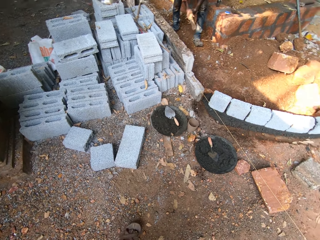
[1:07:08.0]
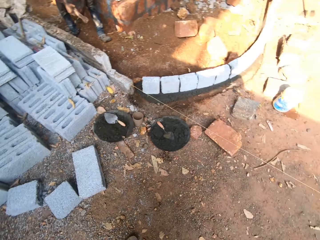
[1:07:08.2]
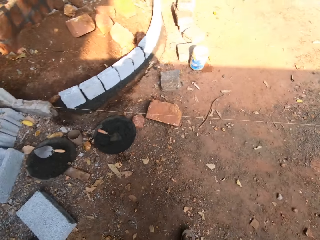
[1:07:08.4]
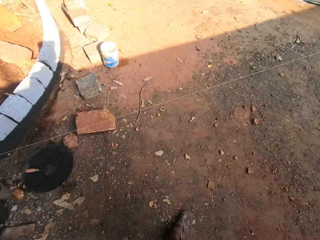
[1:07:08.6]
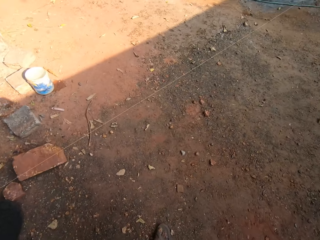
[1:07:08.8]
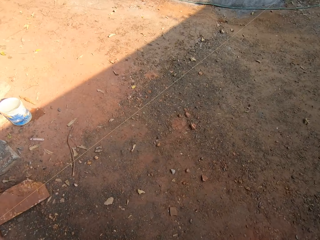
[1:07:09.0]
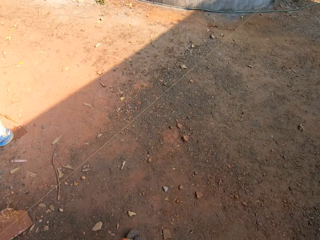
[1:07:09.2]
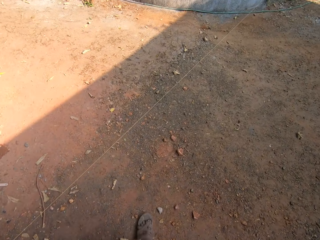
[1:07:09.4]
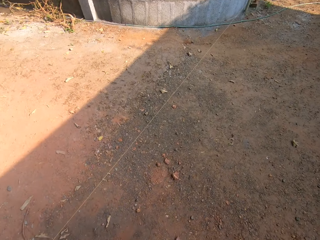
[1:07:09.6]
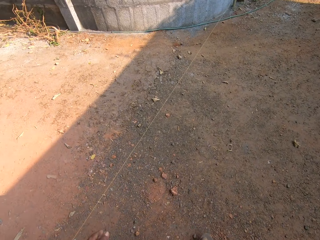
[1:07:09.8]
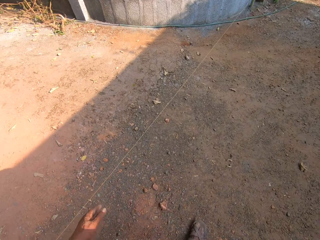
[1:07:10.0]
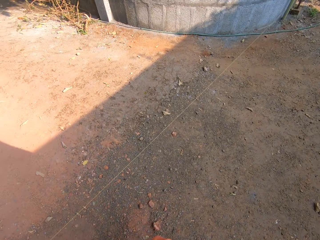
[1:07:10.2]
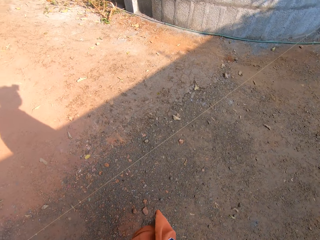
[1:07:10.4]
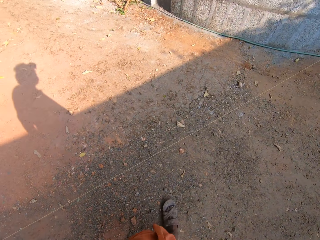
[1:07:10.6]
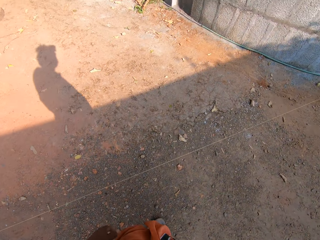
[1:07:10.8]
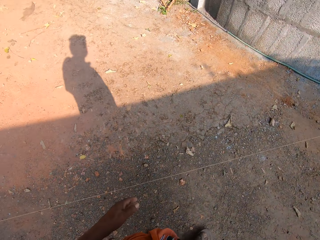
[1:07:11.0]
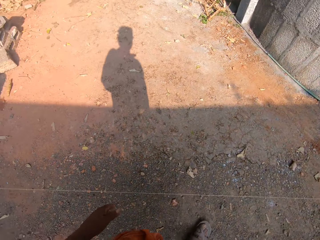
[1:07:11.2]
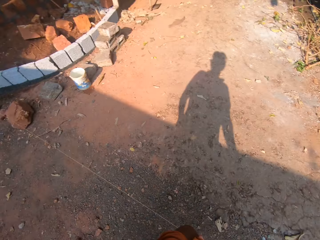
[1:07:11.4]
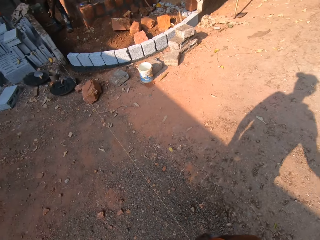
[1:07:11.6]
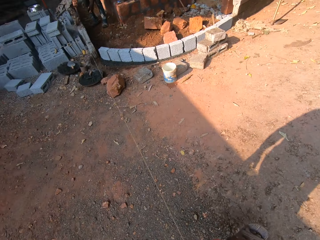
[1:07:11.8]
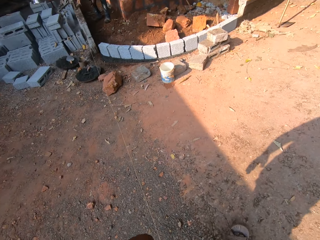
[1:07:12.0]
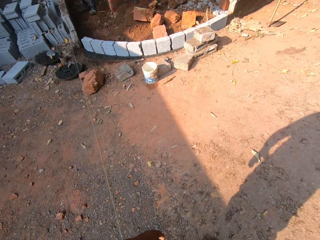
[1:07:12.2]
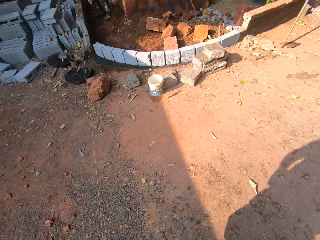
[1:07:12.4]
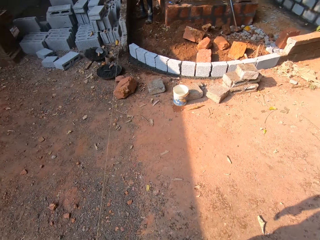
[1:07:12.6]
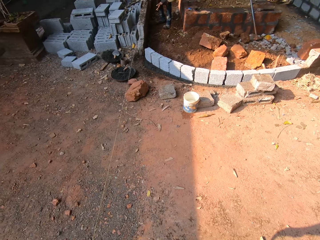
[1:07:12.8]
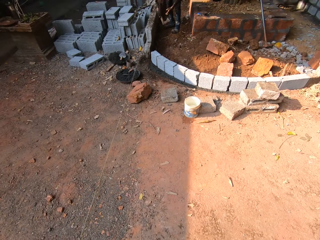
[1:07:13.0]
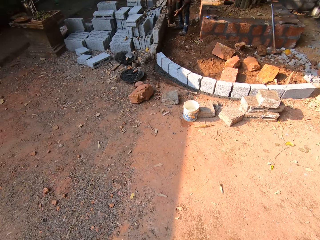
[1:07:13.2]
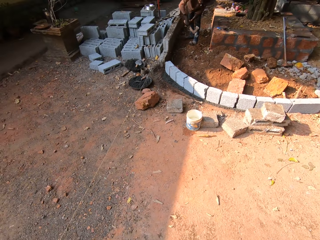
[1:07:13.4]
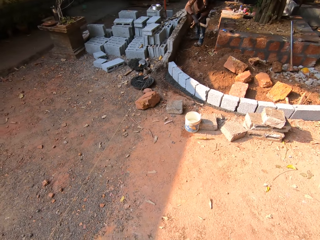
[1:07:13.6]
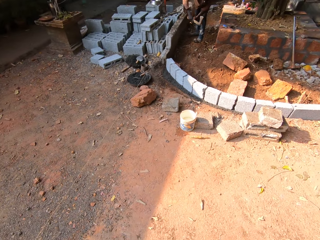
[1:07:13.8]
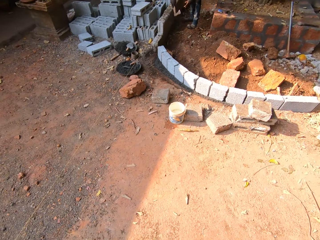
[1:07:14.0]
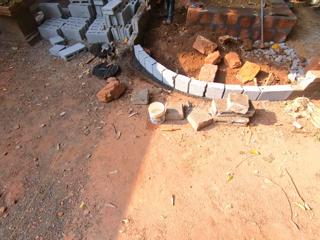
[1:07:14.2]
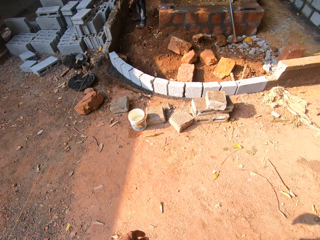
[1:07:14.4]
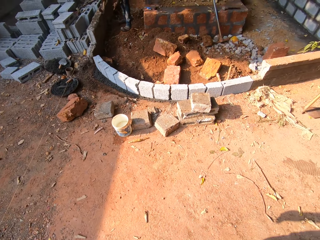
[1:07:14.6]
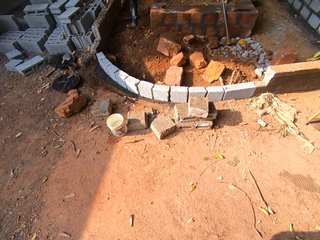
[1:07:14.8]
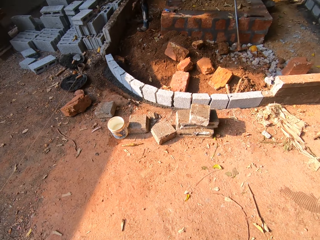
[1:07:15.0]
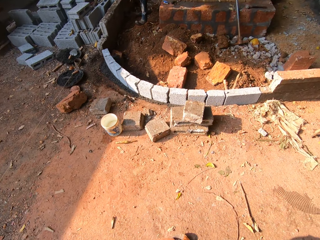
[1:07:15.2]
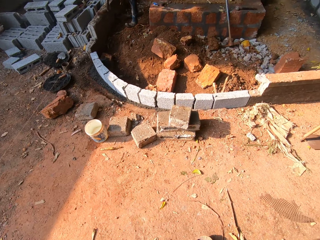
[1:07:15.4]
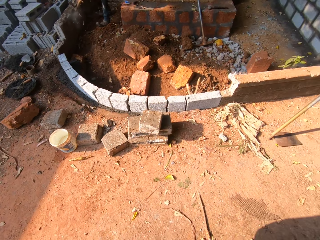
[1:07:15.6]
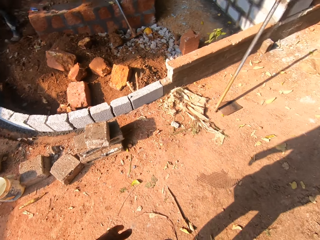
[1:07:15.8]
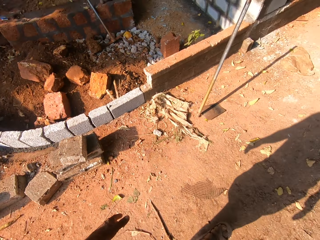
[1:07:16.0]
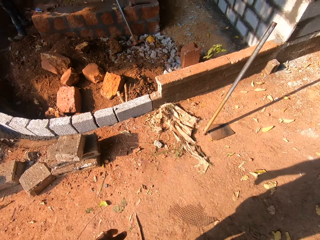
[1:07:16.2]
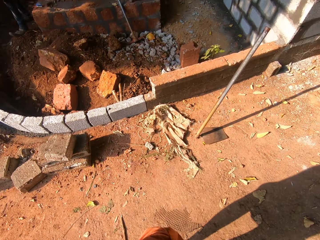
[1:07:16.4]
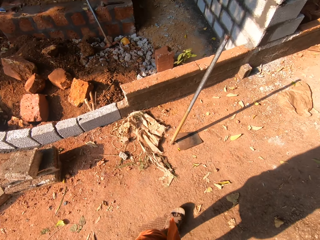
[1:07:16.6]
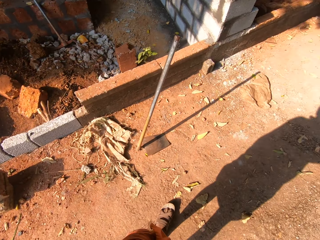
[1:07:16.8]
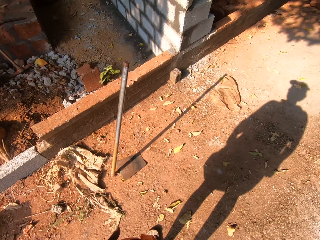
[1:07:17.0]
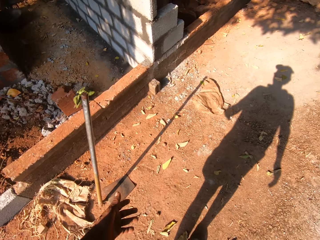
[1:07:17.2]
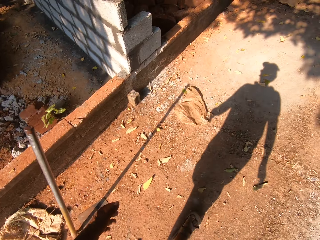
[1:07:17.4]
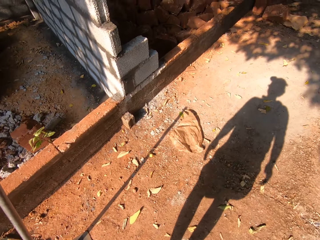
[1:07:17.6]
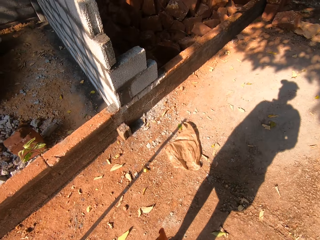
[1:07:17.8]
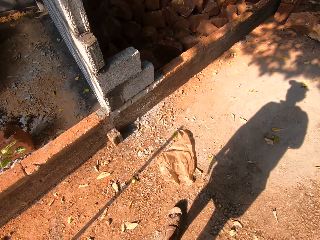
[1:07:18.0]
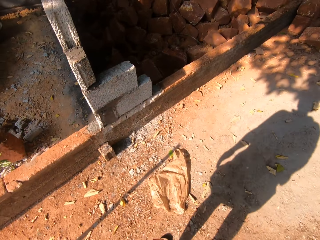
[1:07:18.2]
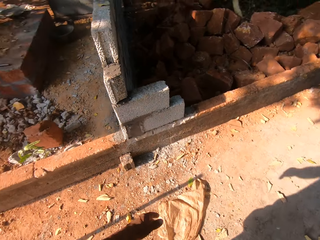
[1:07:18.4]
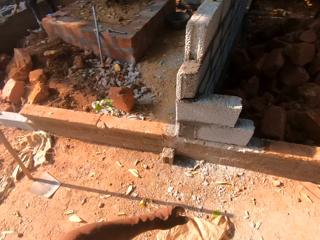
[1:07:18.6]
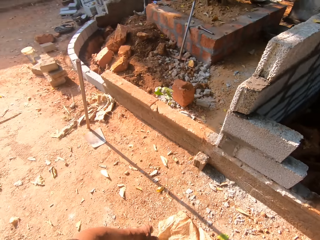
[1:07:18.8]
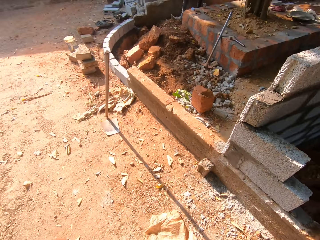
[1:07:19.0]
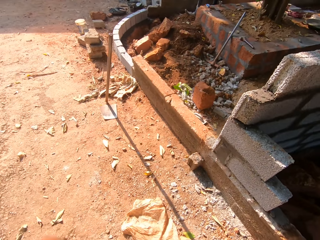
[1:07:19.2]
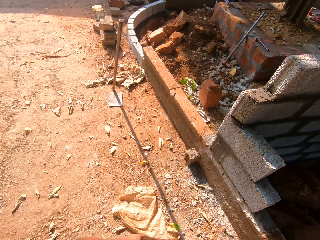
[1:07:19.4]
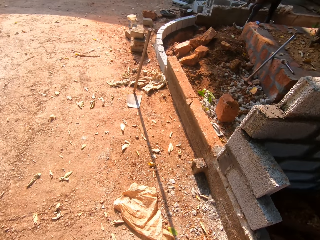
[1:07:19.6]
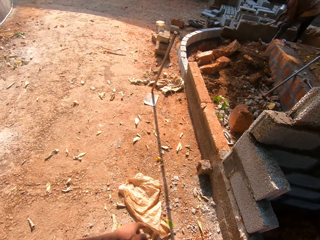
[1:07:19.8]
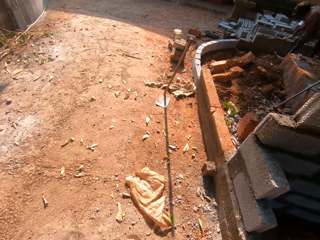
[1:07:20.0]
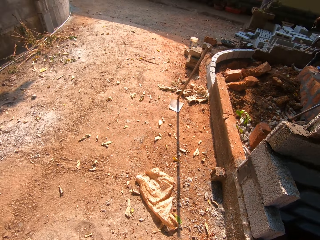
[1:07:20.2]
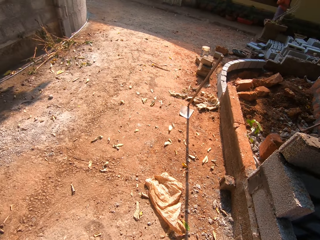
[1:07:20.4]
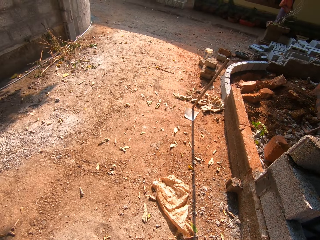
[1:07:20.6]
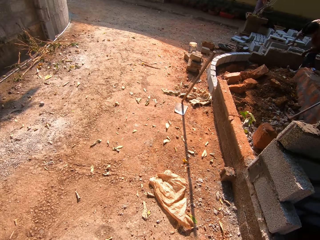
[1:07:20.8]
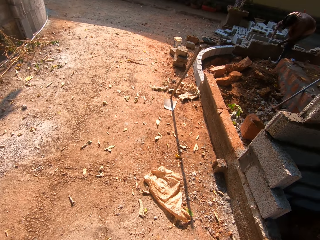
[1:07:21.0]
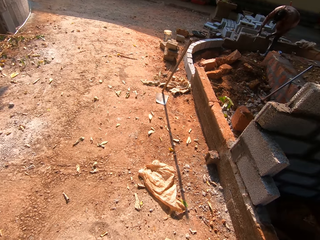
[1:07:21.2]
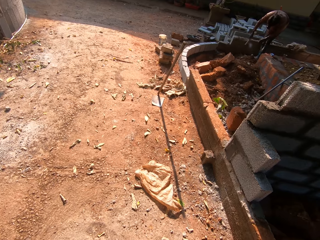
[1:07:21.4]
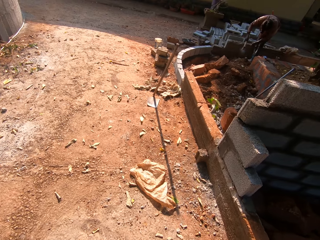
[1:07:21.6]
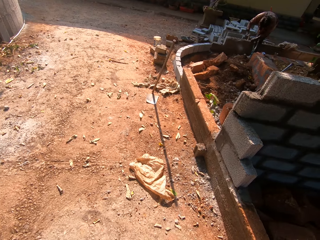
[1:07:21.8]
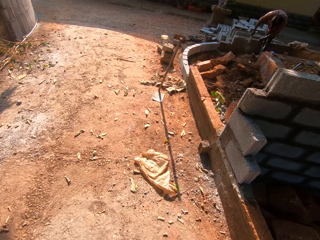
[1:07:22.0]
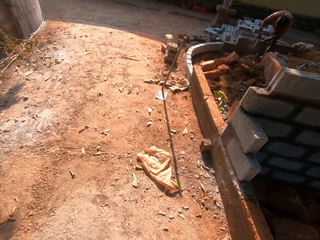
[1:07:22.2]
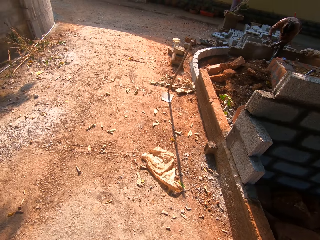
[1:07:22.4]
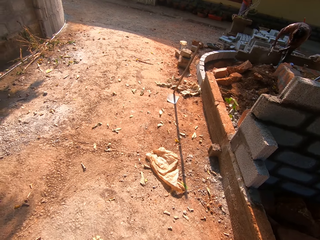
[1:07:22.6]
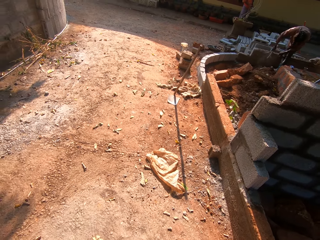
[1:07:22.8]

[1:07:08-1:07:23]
The camera wearer looks around. They walk around the site. They look around. They walk around the site. They look around.

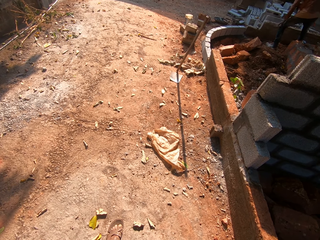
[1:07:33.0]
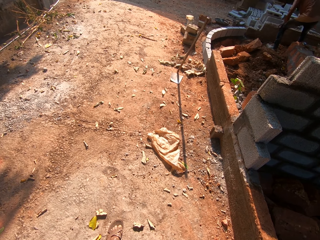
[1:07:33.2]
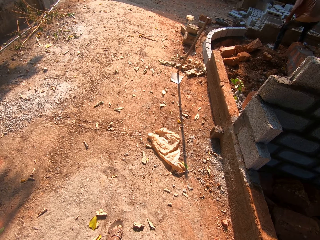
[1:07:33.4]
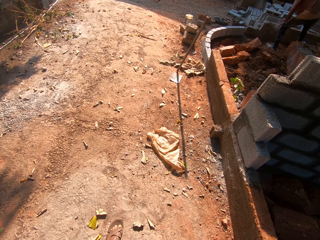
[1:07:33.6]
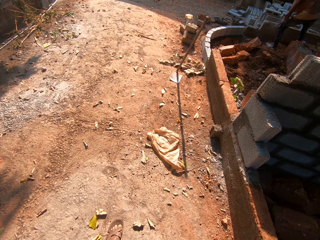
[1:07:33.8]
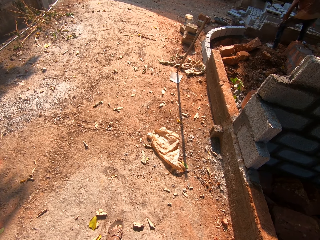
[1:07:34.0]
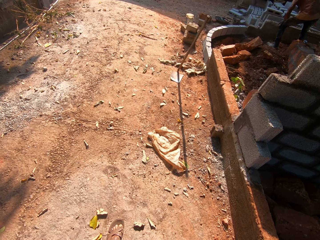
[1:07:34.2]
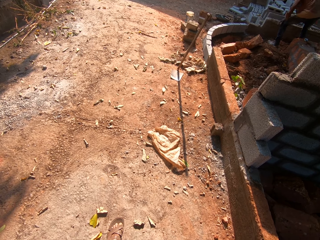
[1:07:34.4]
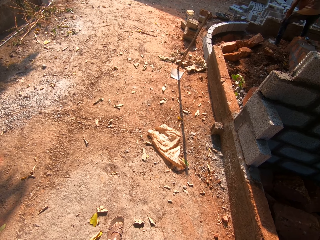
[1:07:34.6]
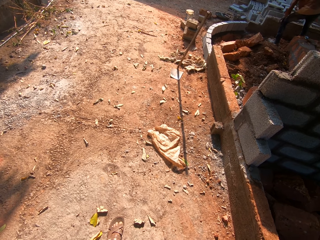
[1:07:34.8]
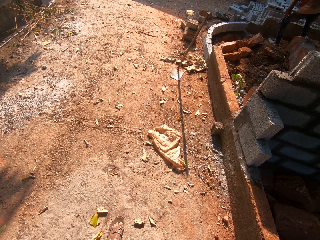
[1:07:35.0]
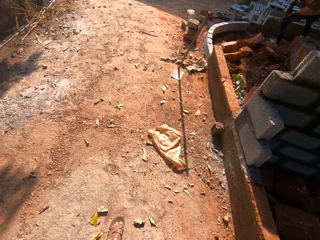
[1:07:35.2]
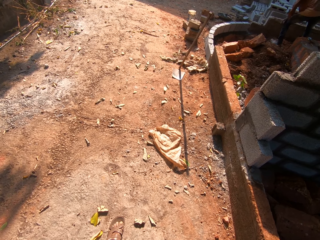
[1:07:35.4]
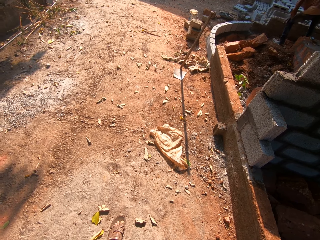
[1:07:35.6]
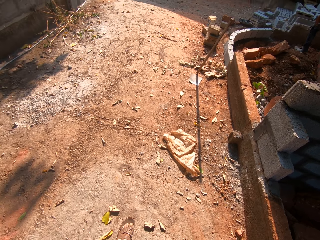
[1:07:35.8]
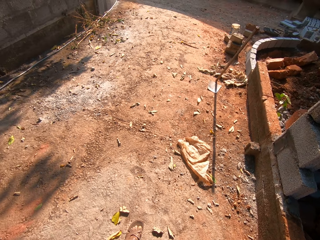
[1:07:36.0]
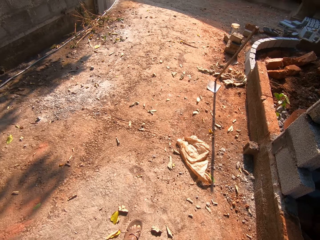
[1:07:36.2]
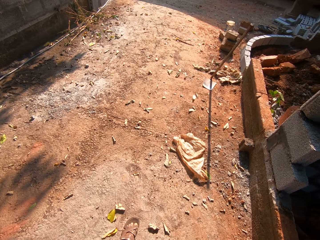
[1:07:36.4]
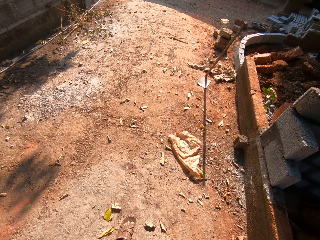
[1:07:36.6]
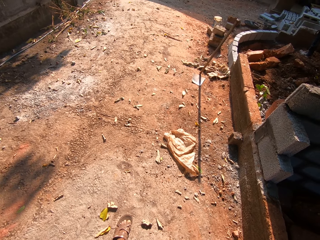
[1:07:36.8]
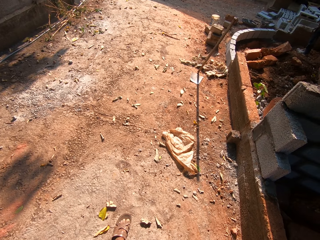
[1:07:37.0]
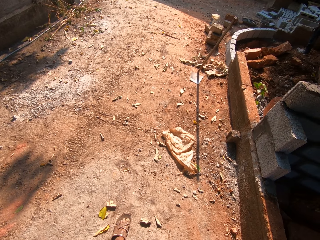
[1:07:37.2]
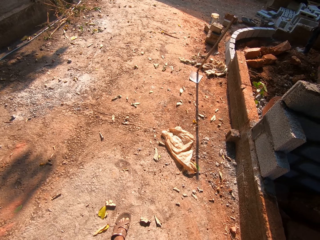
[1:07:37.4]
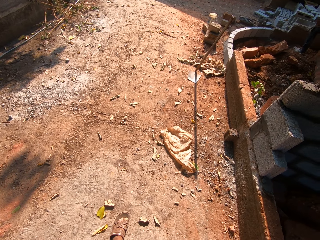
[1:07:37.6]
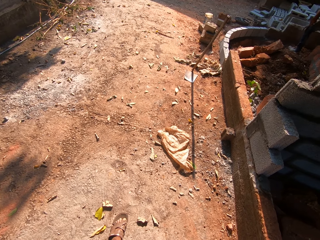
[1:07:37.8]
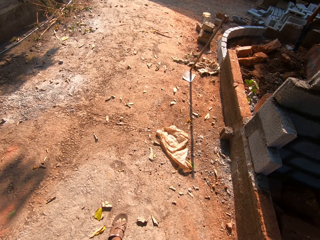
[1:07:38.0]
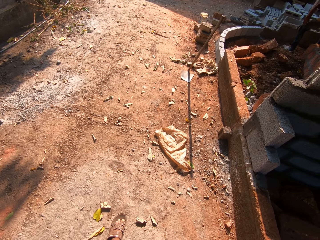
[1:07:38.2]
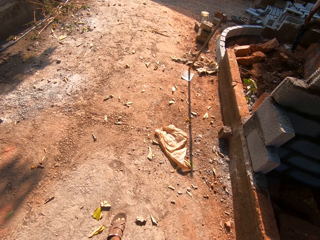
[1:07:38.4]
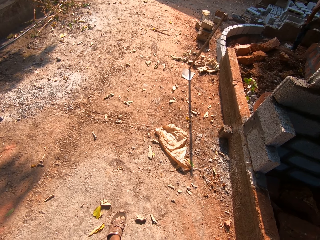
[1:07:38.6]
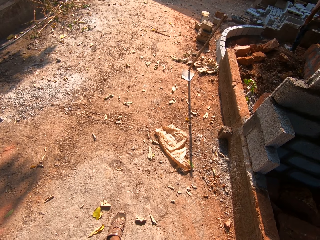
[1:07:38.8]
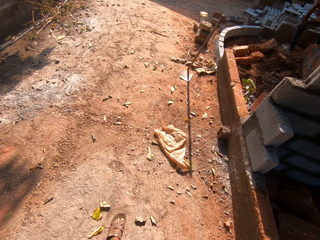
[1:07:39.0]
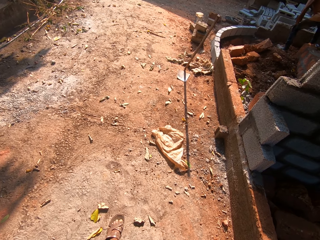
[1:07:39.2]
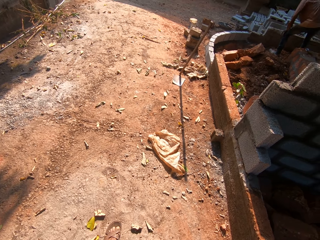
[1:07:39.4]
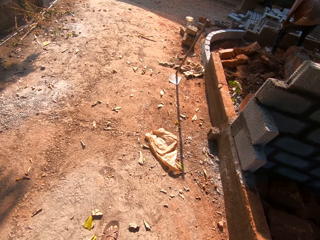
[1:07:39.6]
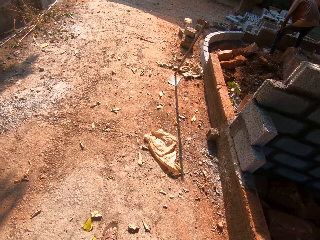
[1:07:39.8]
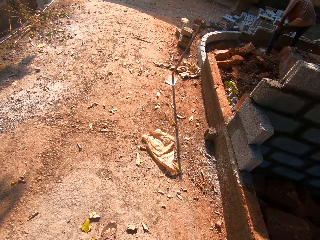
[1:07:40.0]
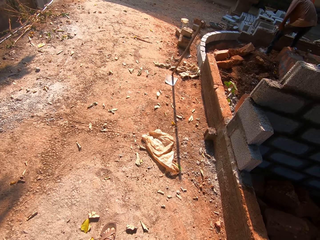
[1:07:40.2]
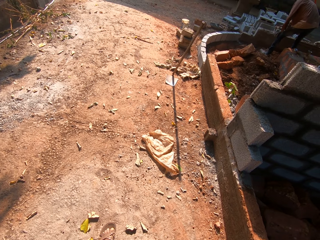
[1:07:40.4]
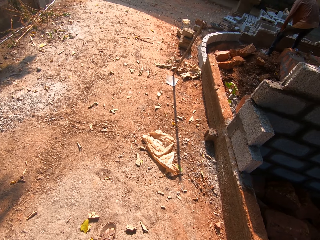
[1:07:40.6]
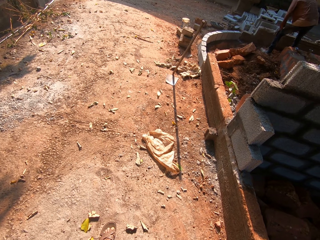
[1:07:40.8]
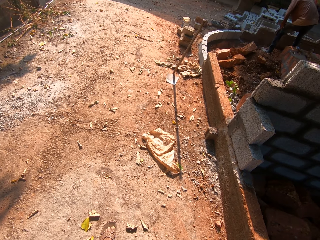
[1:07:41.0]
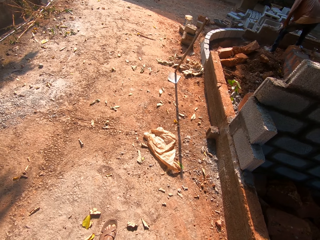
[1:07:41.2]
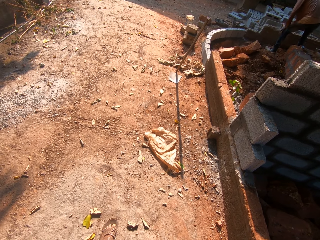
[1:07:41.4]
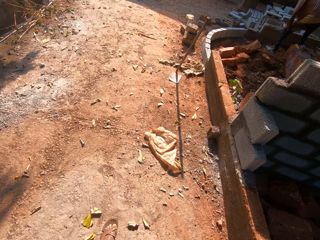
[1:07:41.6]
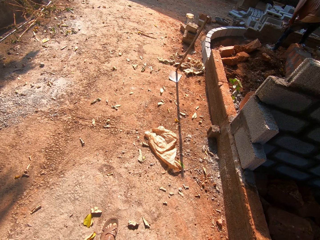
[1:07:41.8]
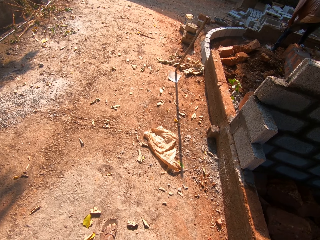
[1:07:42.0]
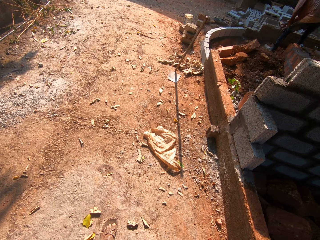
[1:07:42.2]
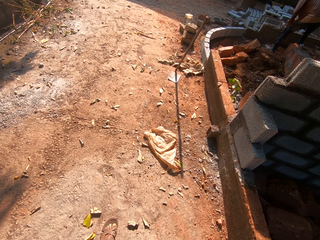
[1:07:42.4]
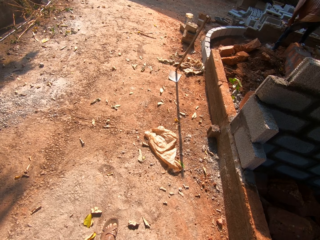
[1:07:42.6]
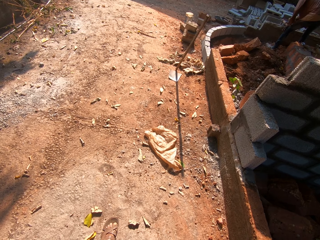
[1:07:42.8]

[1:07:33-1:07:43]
The man converses with another man.
